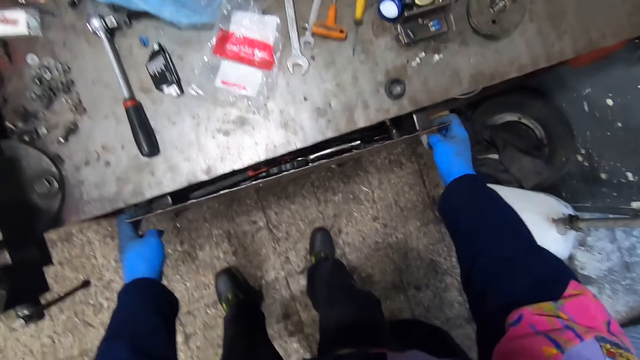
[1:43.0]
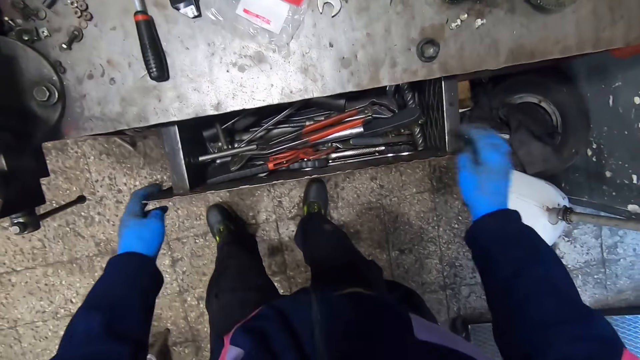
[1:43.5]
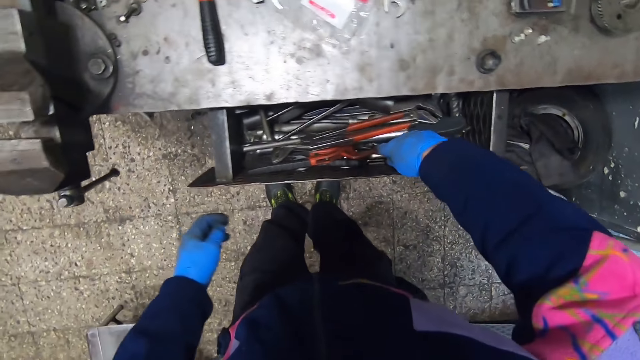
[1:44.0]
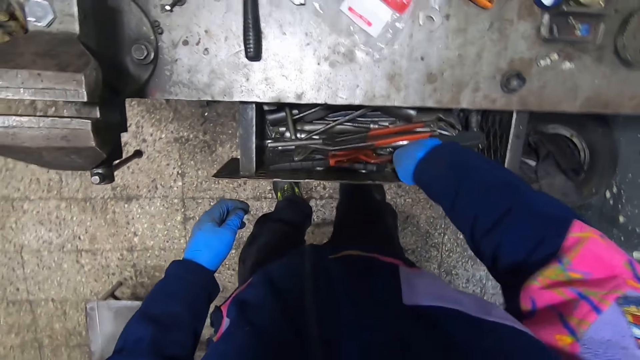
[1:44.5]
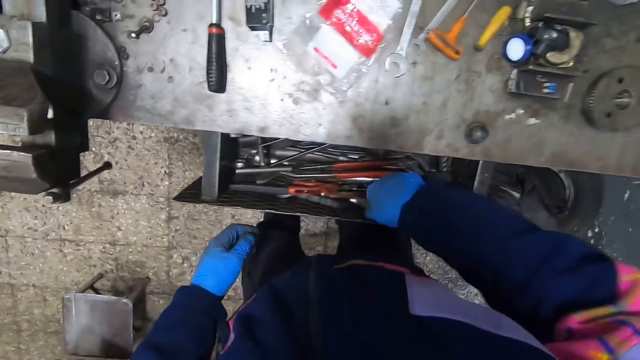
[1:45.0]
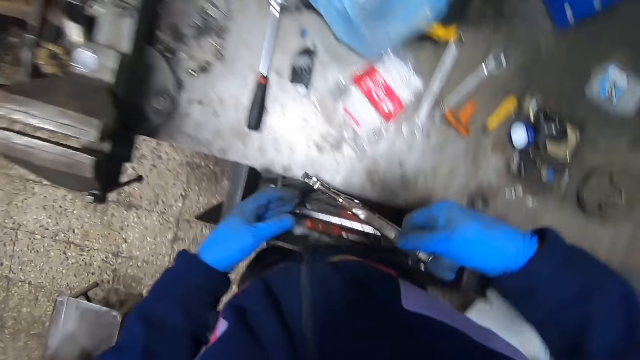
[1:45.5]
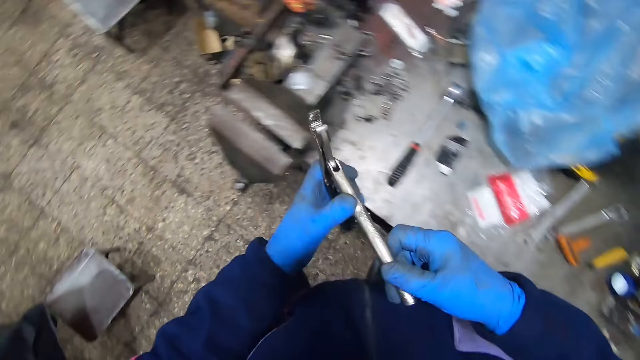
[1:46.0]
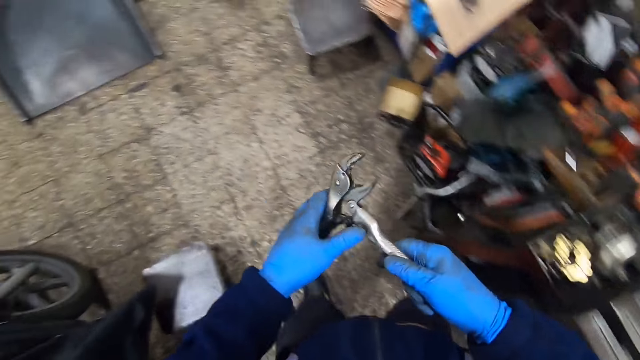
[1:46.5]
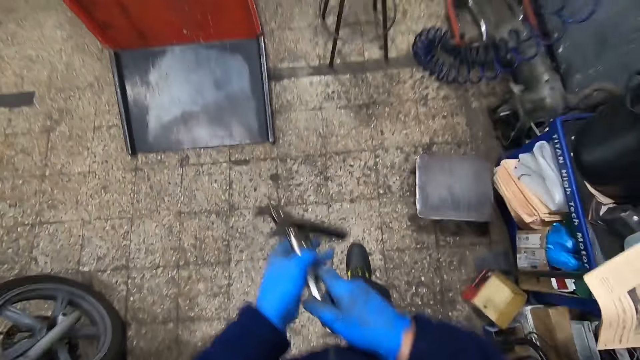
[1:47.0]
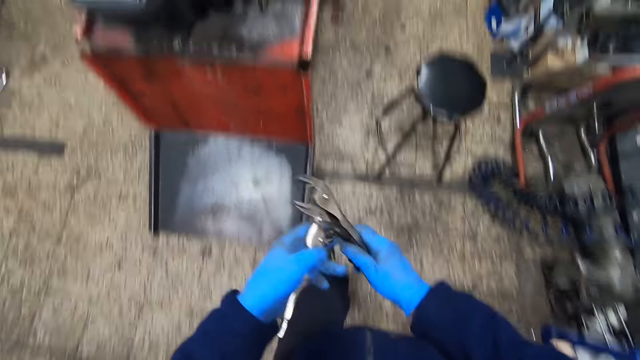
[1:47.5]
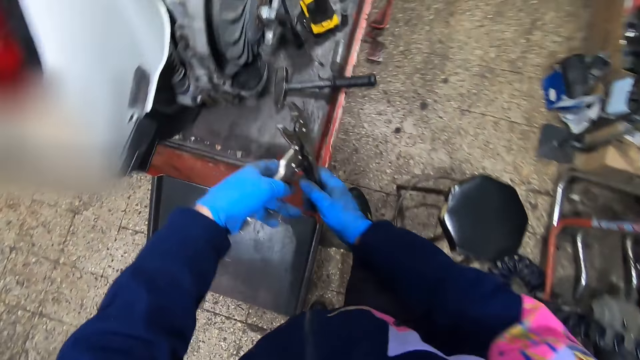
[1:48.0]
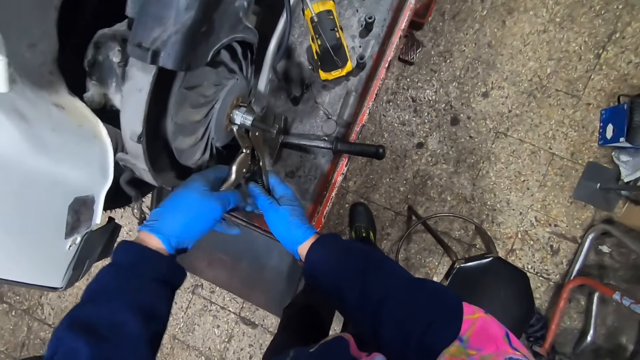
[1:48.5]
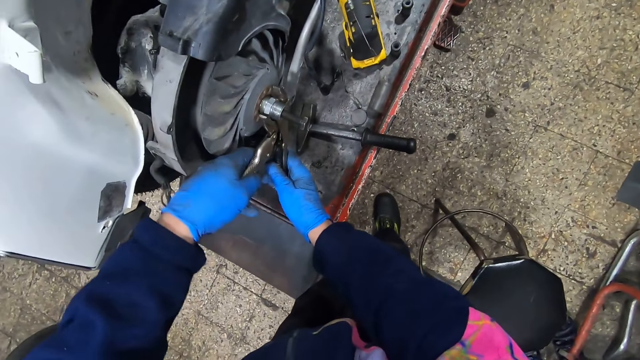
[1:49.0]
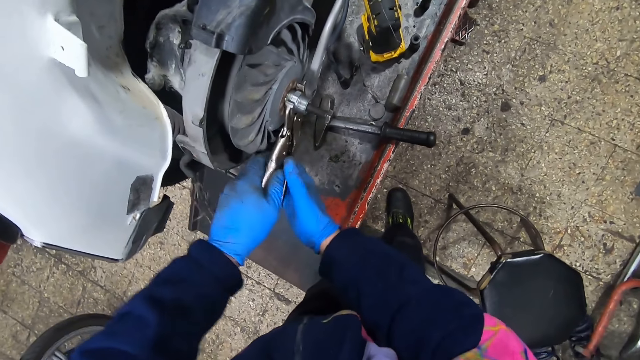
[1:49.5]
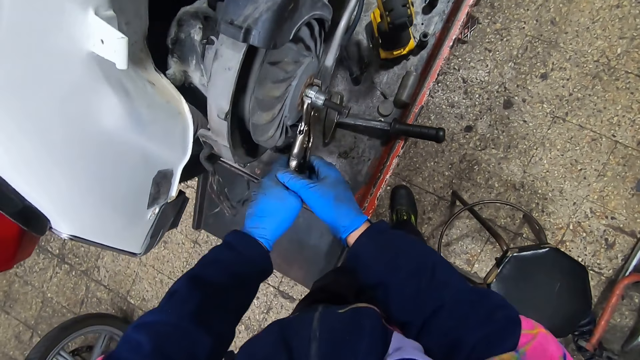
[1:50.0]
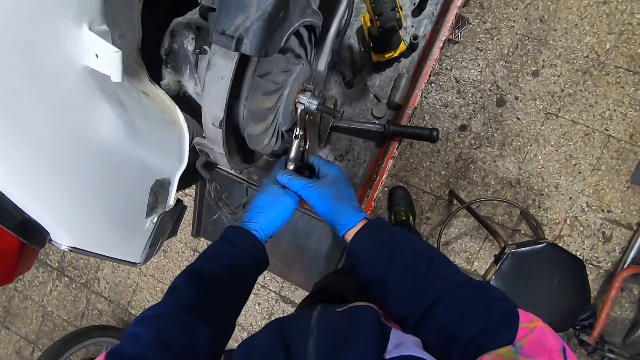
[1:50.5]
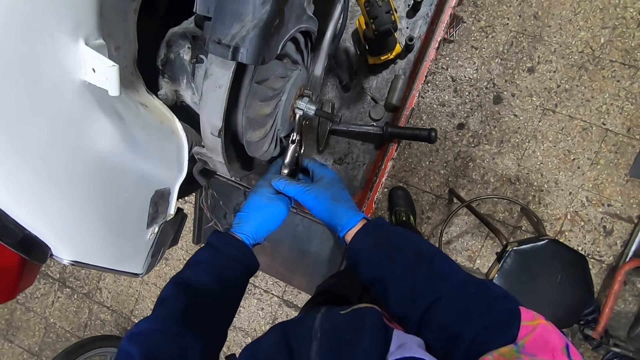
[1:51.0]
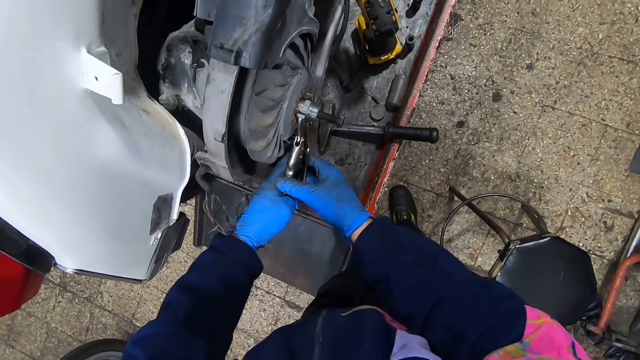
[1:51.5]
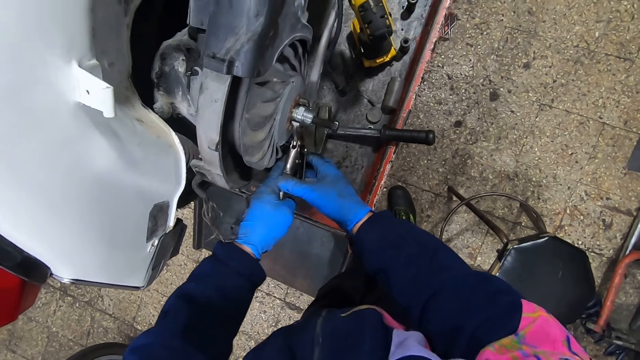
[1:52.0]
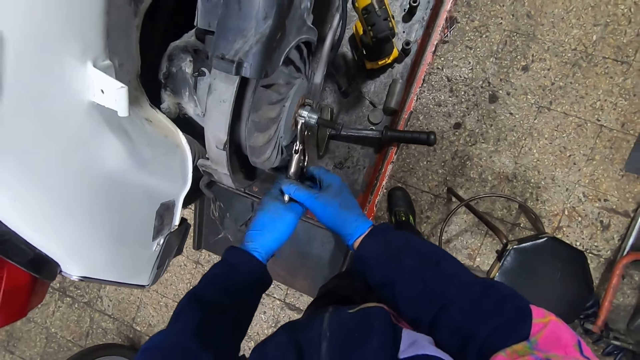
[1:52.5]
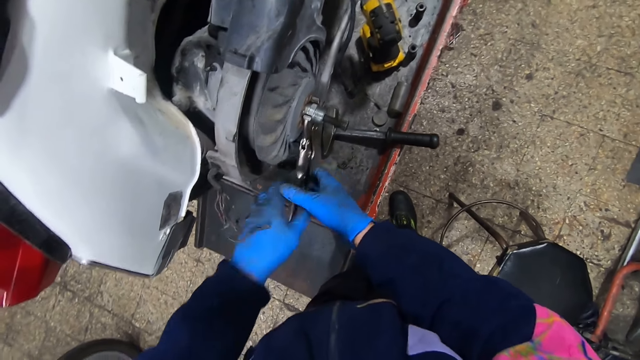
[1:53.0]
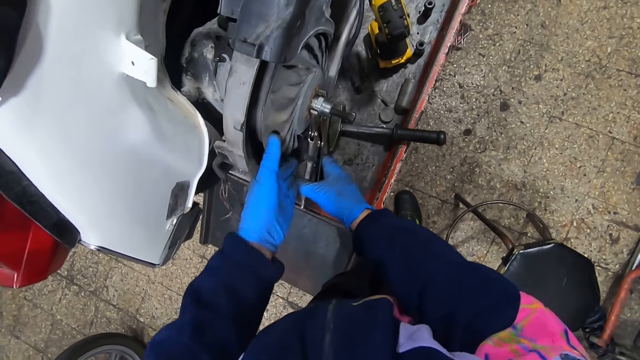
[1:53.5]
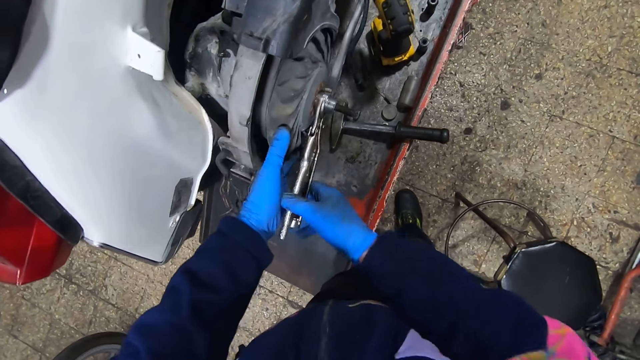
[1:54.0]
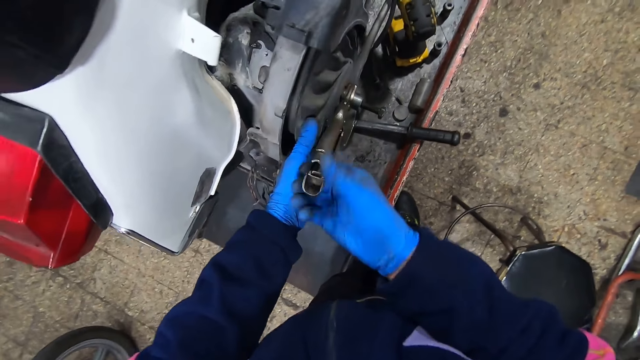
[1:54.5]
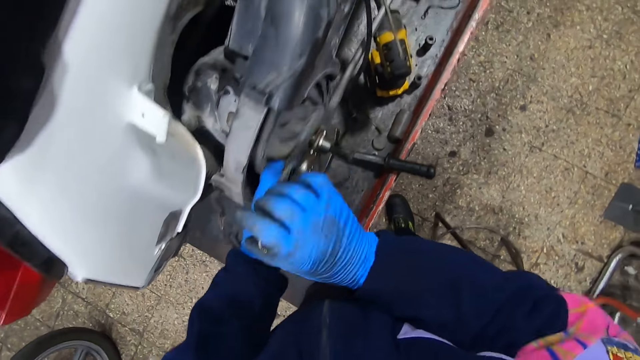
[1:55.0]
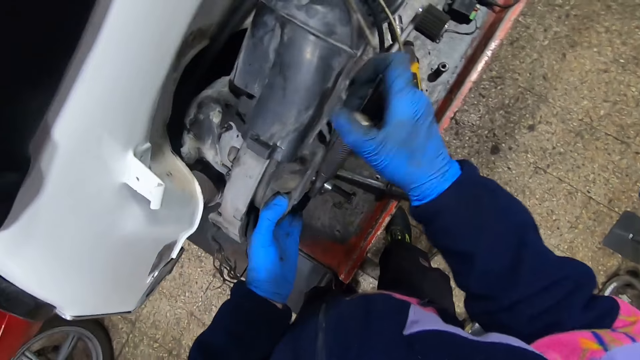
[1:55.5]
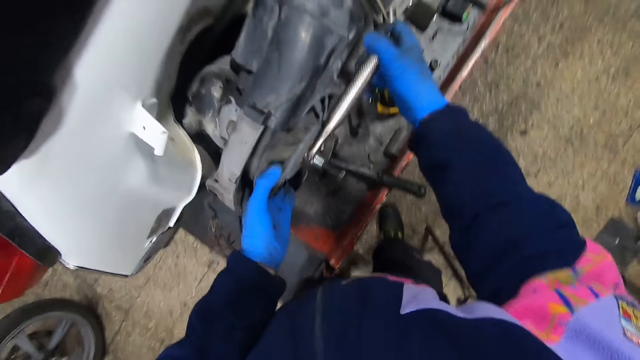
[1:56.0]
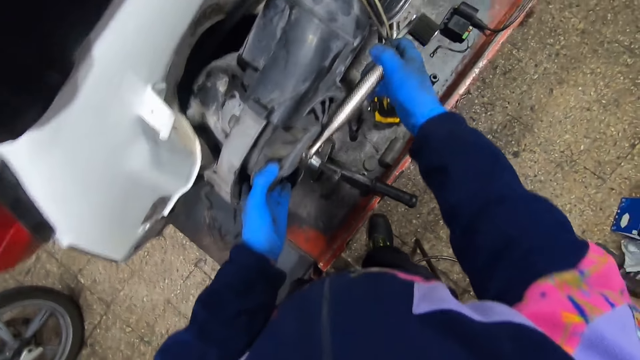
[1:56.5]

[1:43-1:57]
The camera wearer opens a drawer under a table with both hands. He takes out a diagonal wrench from the drawer with his right hand. He closes the drawer. He walks around the workshop. He adjusts the diagonal wrench. He places the diagonal wrench on the lug nut. He tightens the bolt on the wheel with the wrench. He turns the lug nut with the diagonal wrench. He touches the wheel with his left hand.

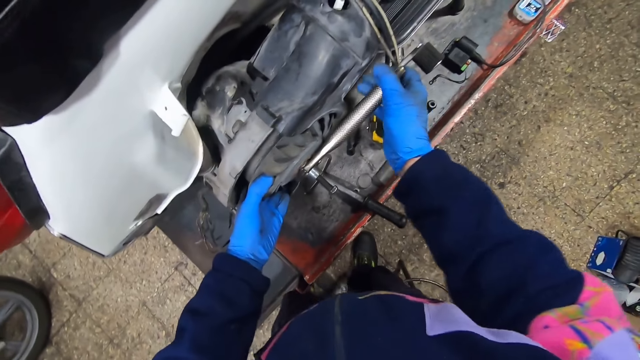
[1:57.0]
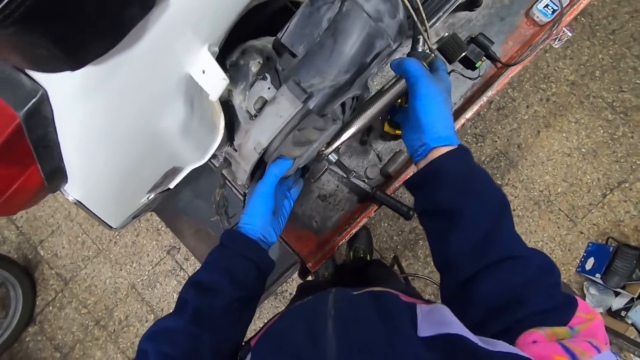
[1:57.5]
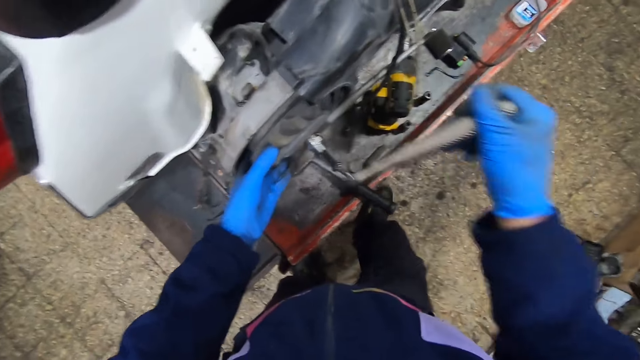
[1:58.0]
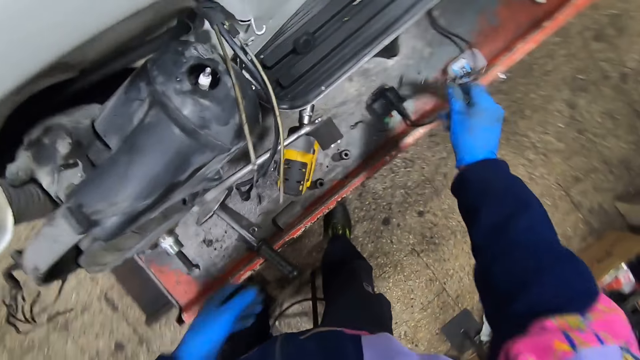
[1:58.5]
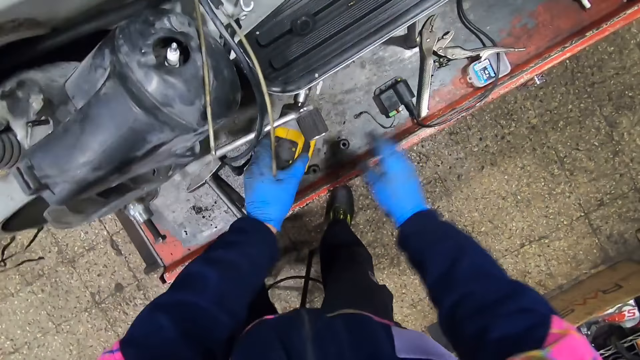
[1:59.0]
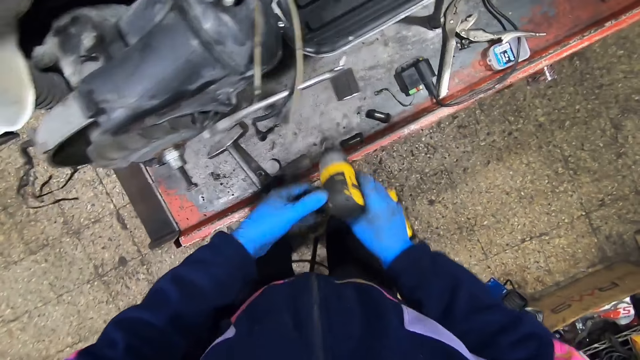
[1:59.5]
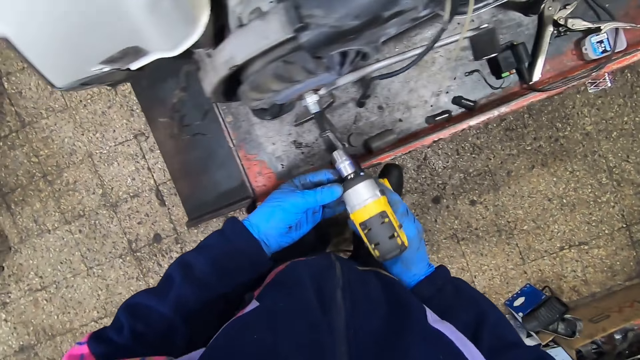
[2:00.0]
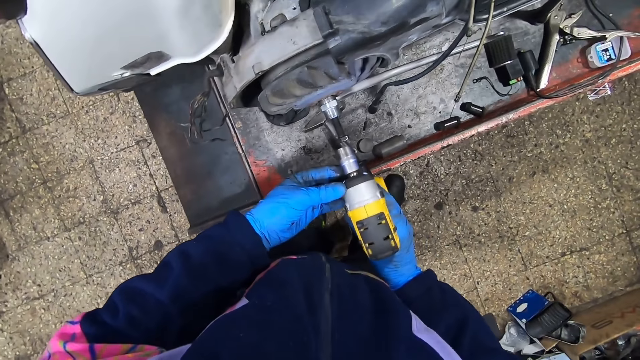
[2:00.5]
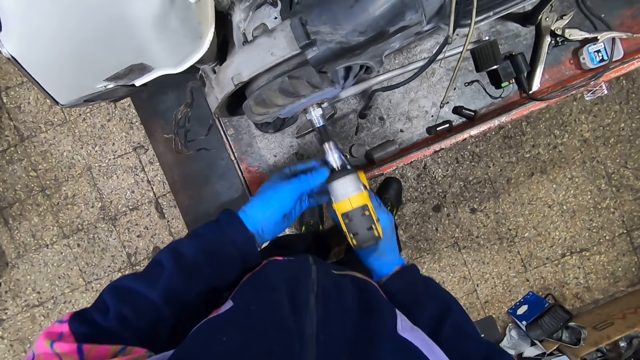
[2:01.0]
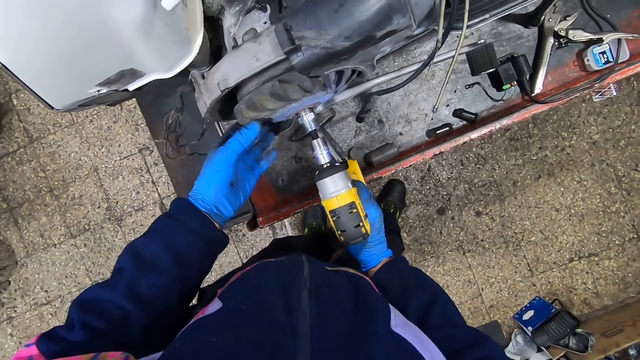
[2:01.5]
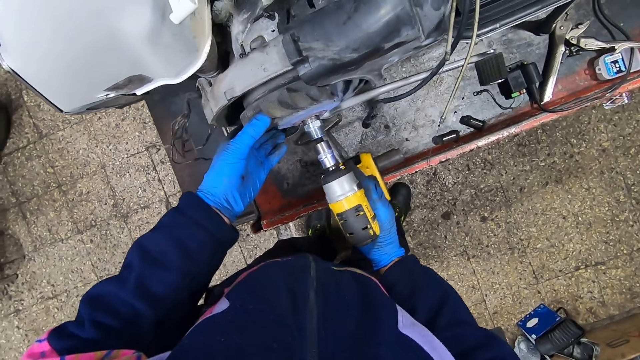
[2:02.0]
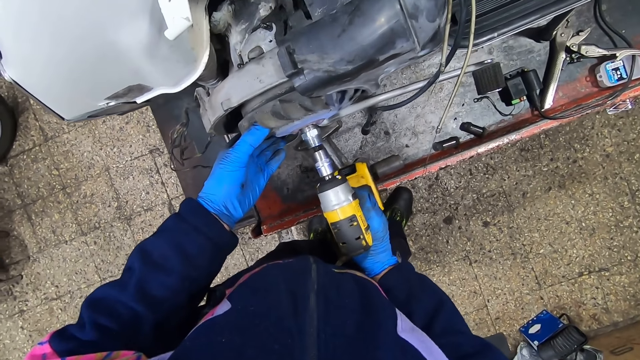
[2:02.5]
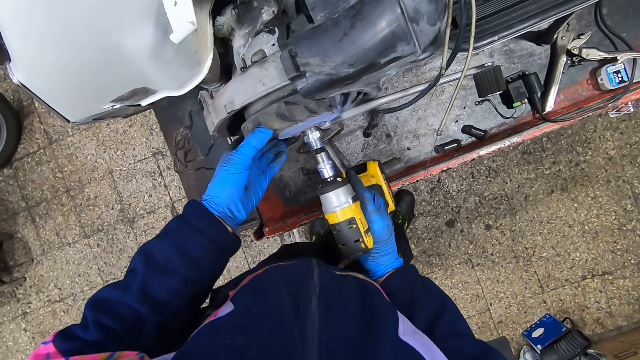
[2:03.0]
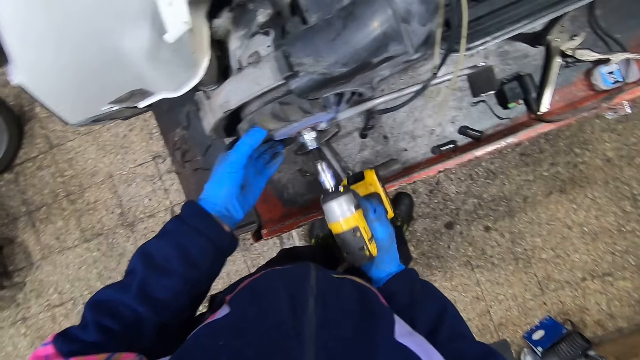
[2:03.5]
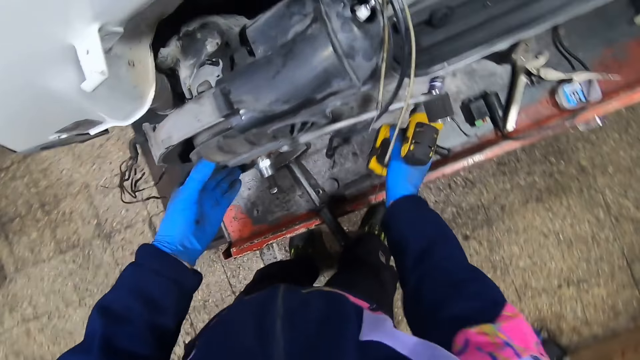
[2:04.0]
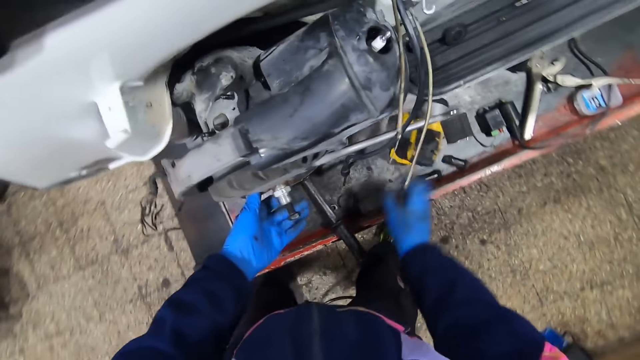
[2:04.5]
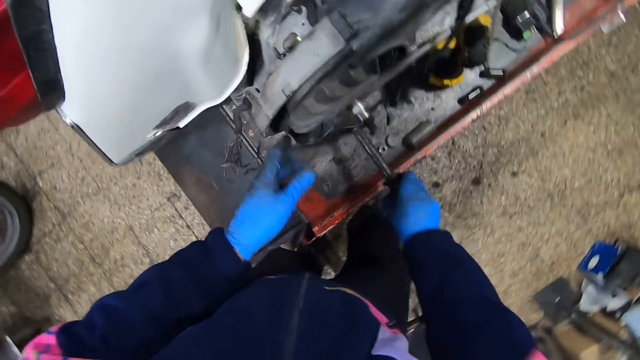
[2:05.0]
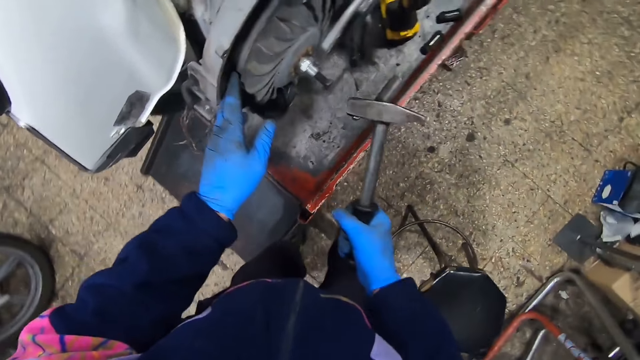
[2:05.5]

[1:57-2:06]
The camera wearer places the diagonal wrench on the metal surface. He picks up the impact wrench on the platform with his left hand. He switches the impact wrench to his right hand. He places the impact wrench on a bolt. He fastens the bolt with the impact wrench. He touches the wheel with his left hand. He places the impact wrench on the metal surface. He spins the wheel. He picks up the hammer on the platform with his right hand.
